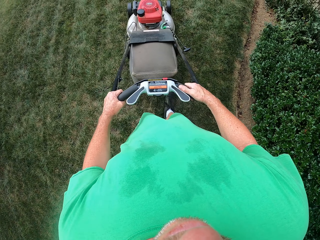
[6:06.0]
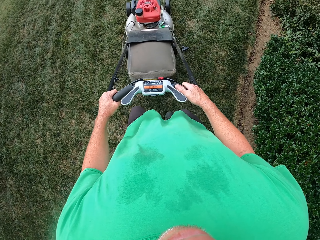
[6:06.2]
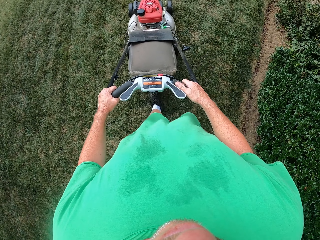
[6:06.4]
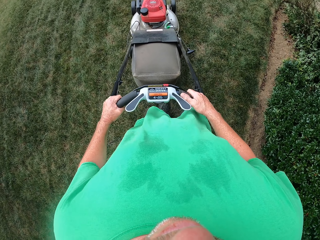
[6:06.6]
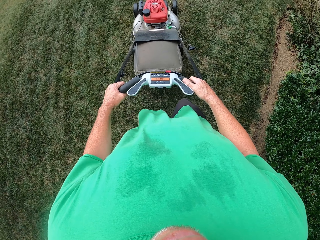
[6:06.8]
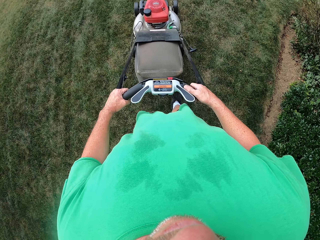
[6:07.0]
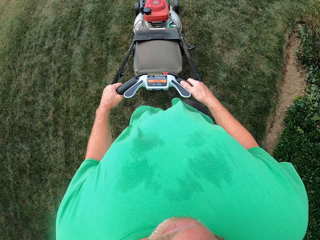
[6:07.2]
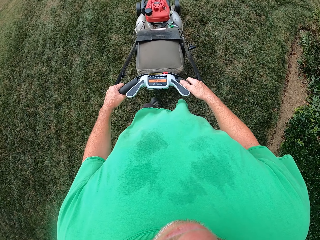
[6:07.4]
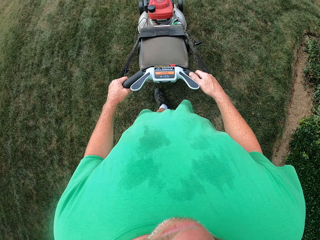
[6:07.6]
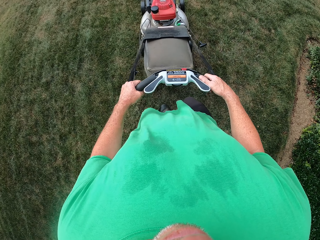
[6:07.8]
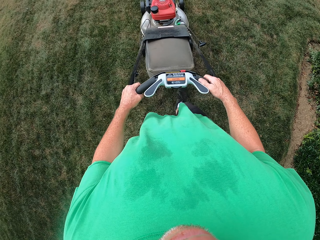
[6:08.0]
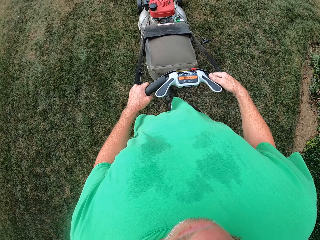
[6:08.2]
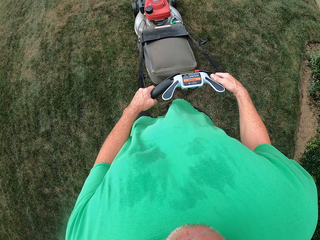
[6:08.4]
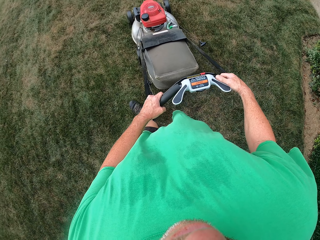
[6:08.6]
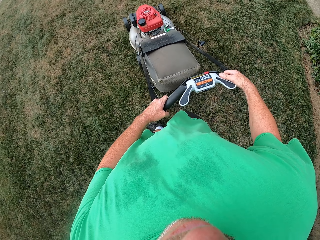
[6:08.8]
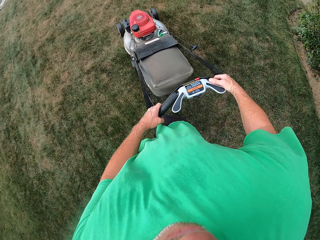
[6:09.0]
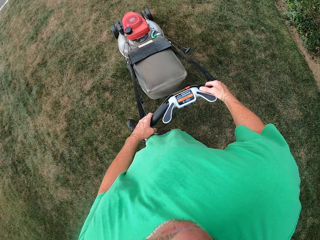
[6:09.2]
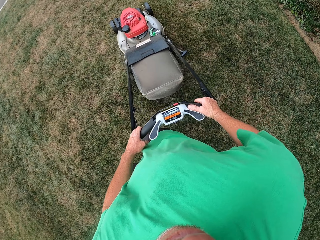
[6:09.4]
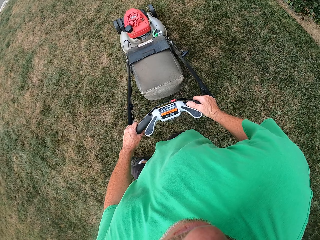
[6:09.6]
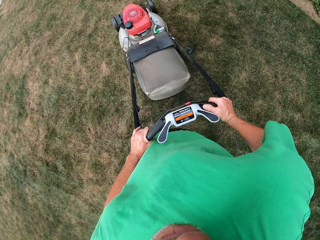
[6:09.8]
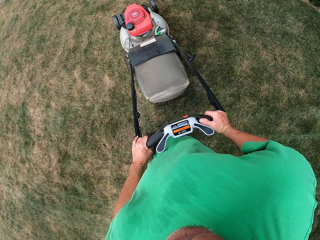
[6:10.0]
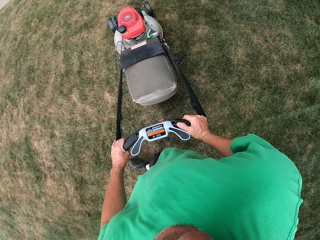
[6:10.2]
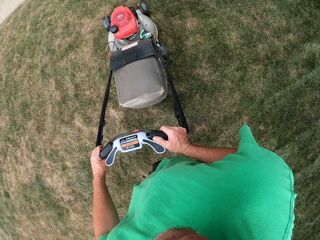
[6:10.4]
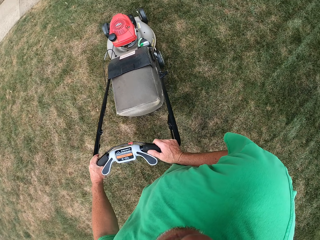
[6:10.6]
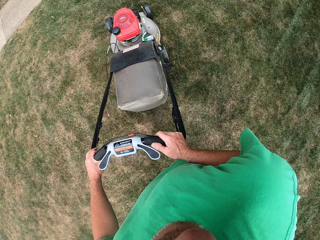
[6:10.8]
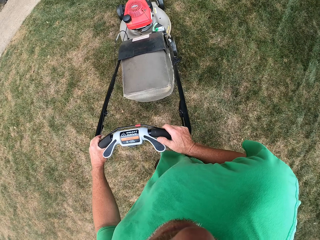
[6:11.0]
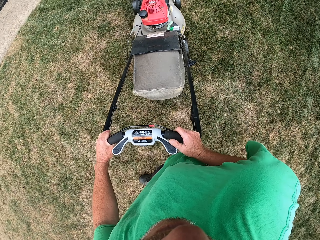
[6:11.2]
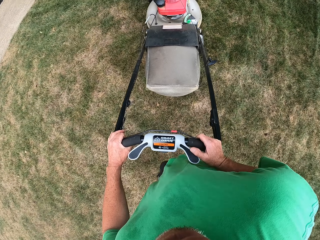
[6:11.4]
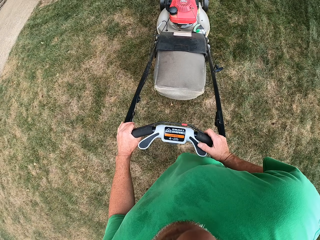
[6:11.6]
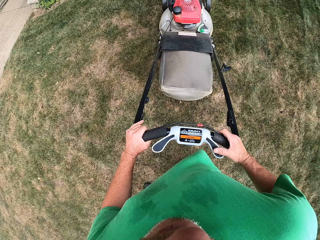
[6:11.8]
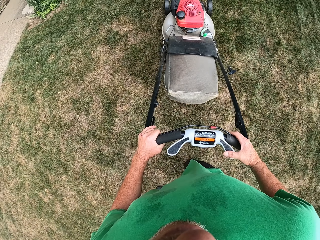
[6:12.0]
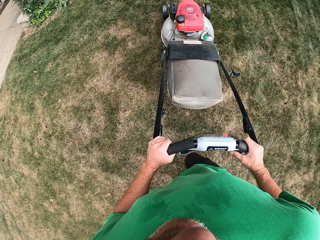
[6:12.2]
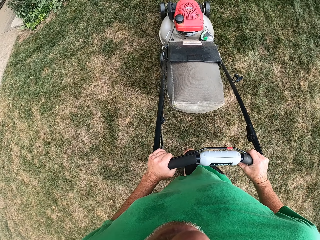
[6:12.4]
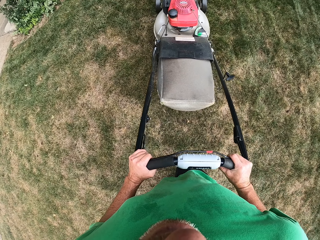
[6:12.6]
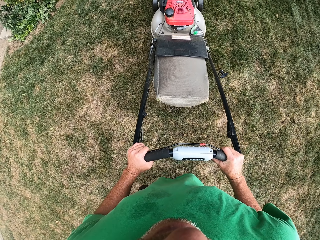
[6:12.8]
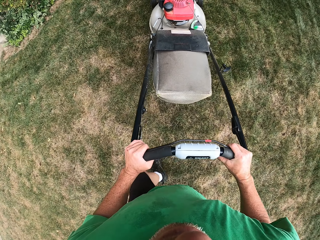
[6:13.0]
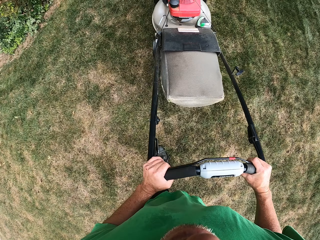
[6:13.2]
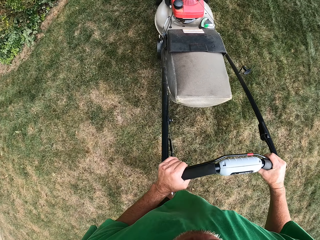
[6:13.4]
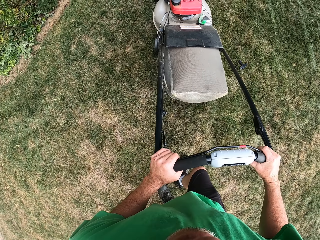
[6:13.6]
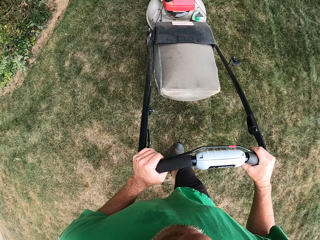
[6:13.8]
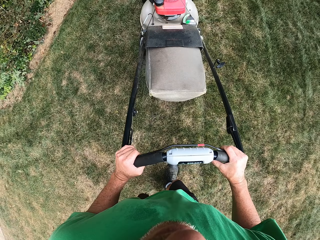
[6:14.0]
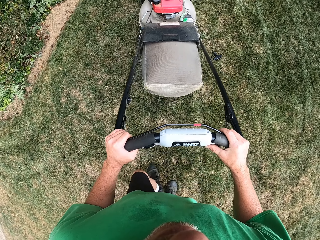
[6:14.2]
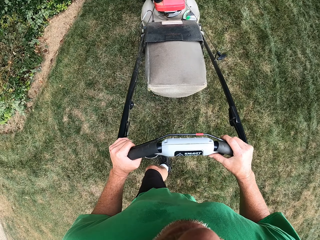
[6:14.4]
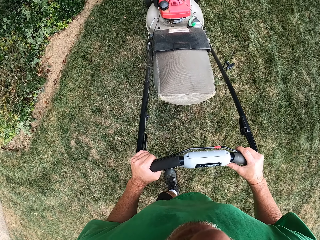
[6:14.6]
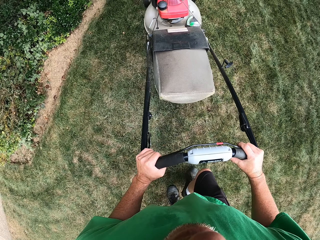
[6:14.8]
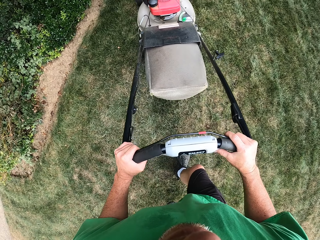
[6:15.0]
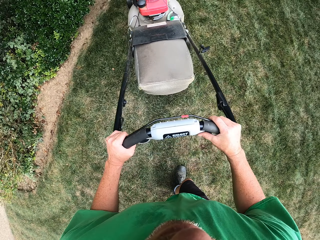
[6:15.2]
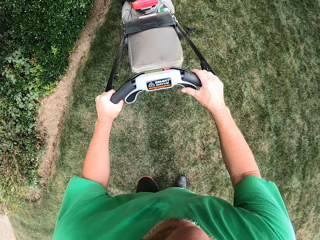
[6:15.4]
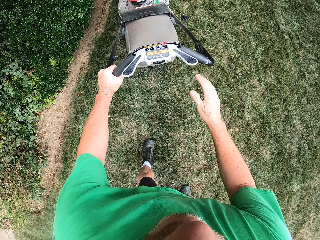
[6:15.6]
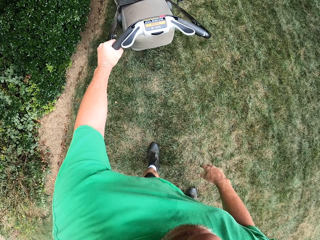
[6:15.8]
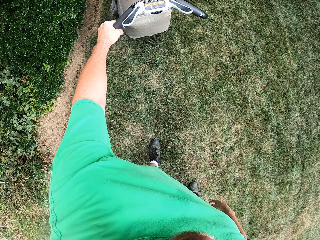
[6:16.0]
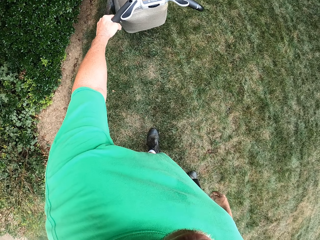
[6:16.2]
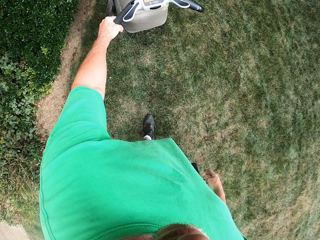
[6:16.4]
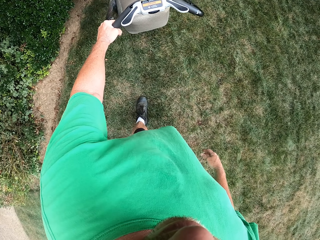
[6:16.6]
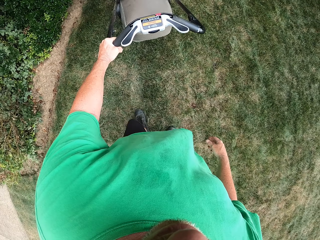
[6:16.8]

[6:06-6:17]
The camera wearer stands.

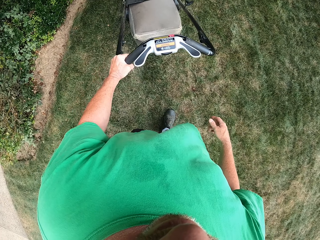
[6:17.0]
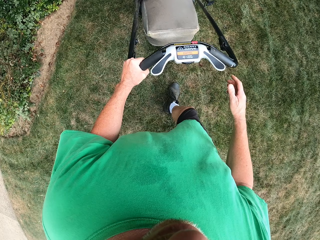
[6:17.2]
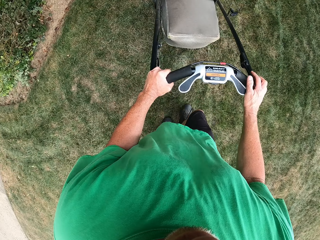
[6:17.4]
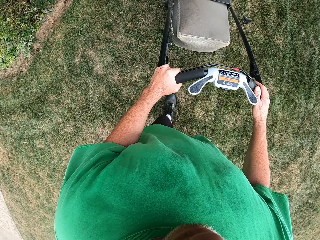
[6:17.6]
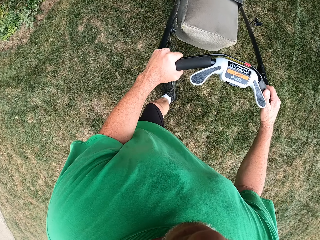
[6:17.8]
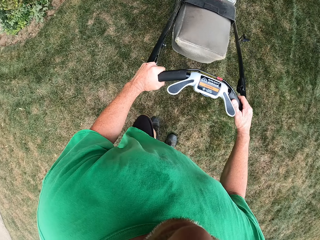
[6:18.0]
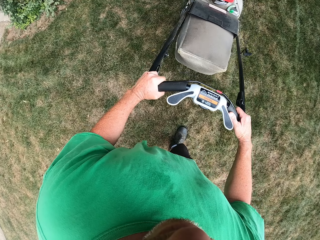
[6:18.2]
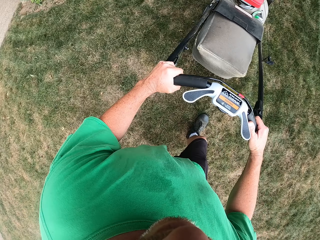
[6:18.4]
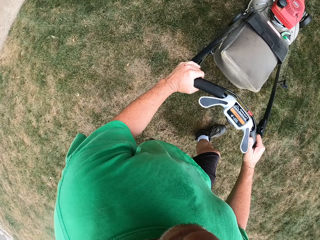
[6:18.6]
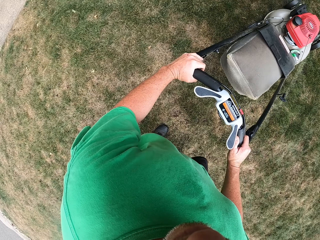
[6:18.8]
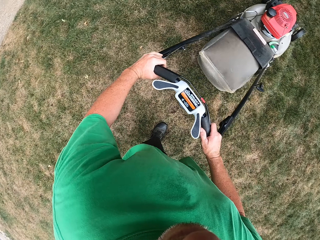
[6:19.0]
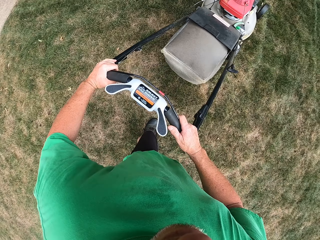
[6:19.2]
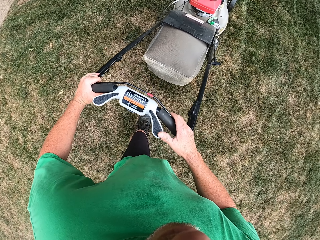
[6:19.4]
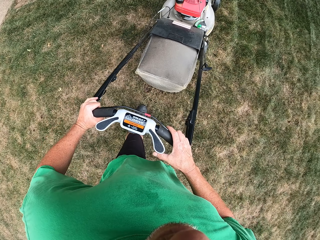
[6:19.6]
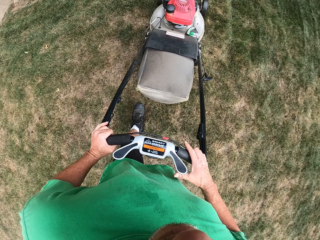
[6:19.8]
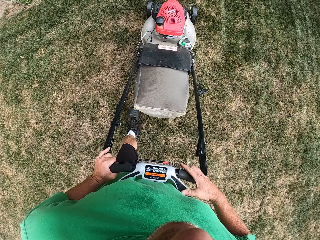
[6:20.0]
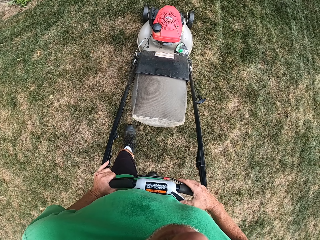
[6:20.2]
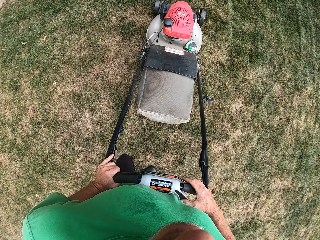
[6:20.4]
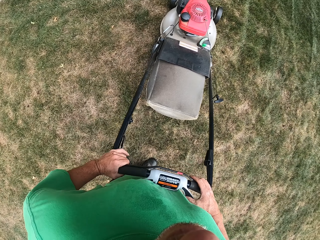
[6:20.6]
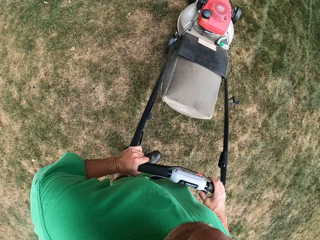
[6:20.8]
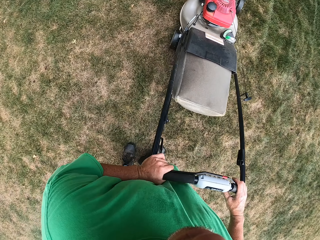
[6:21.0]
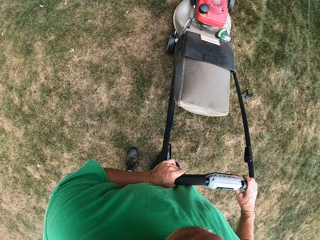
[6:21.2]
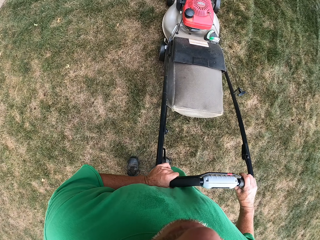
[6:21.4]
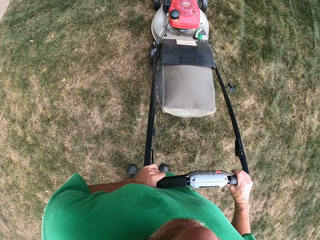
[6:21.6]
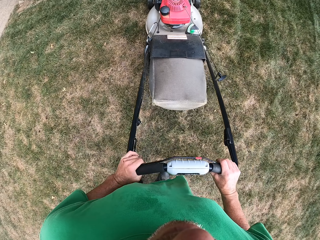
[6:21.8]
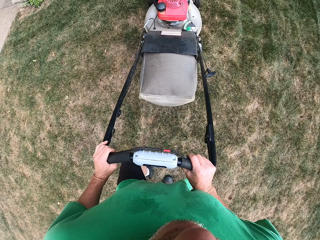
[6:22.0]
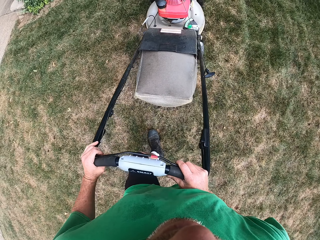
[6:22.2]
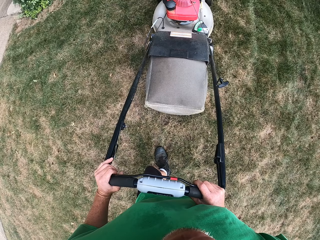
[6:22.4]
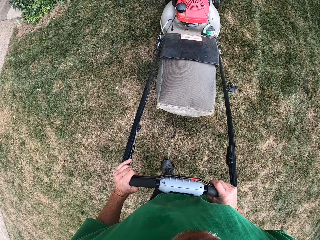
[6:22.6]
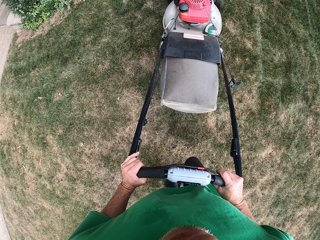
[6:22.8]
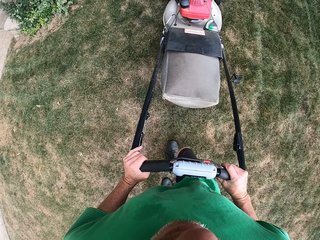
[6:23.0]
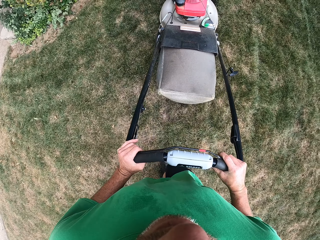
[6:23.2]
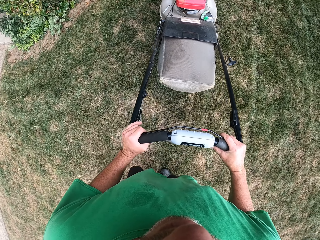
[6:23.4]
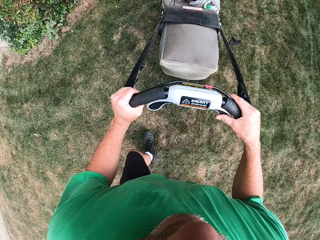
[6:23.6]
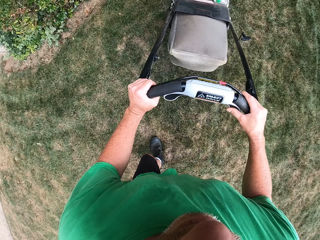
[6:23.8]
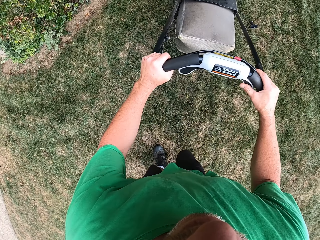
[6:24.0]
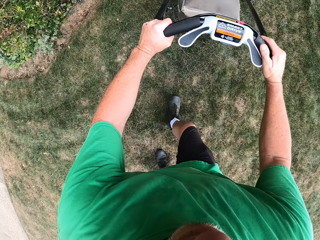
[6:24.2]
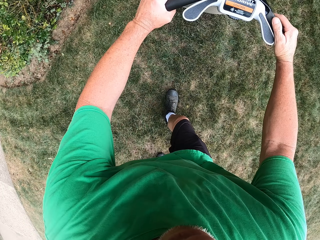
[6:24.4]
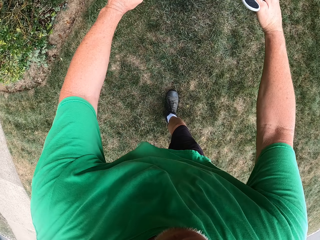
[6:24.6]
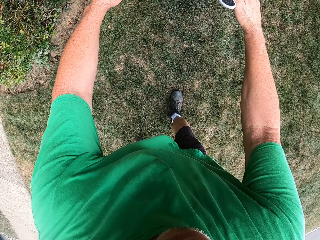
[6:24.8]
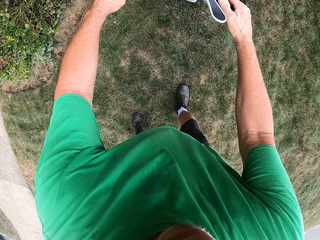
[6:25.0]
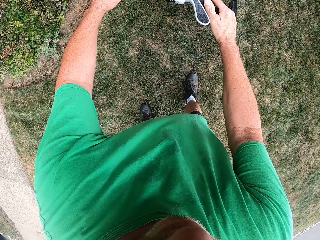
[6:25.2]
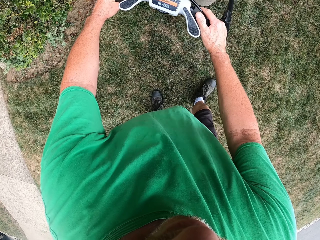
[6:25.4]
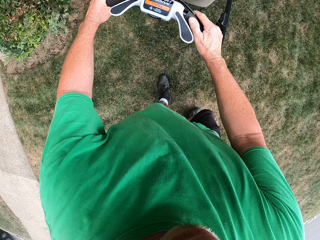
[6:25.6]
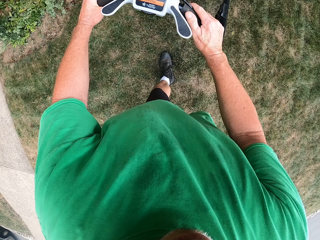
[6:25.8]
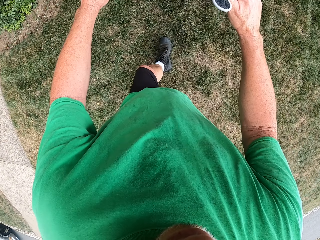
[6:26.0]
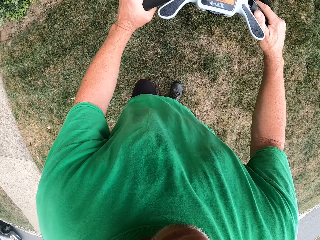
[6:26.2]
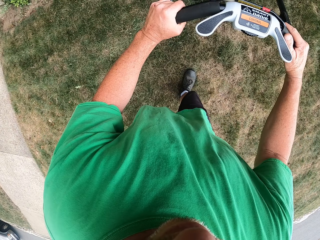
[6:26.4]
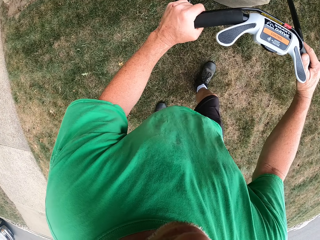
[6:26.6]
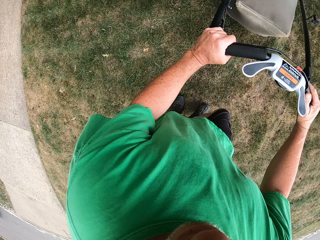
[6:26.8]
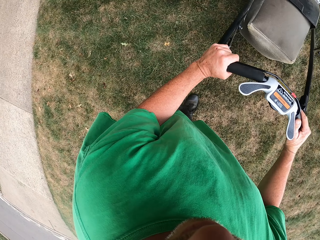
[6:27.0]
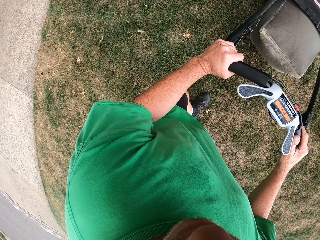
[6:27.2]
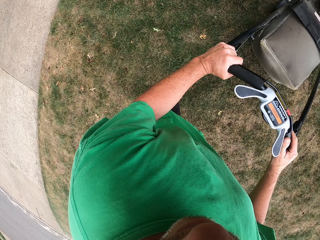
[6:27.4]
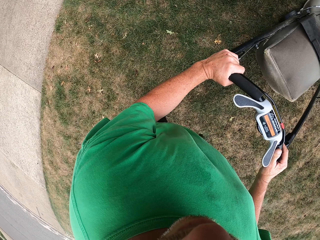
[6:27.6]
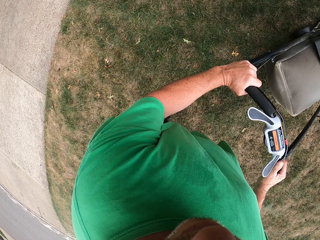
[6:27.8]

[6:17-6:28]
The camera wearer walks with a lawn mower.
